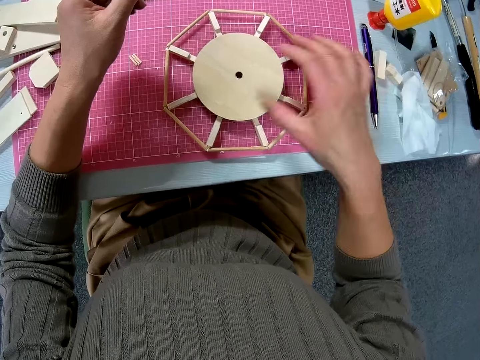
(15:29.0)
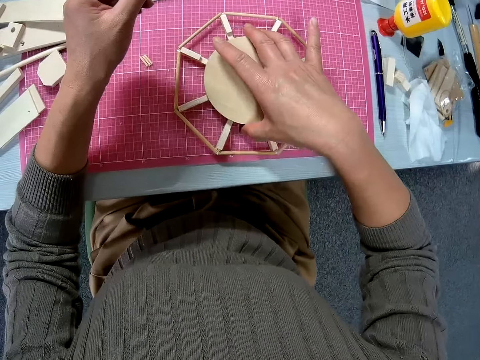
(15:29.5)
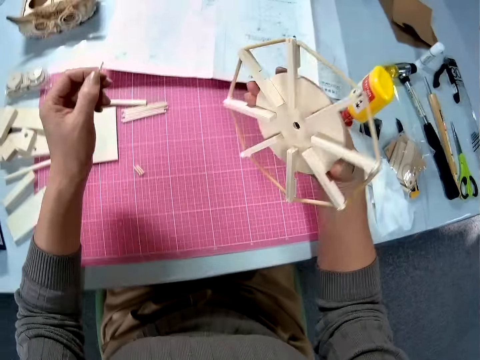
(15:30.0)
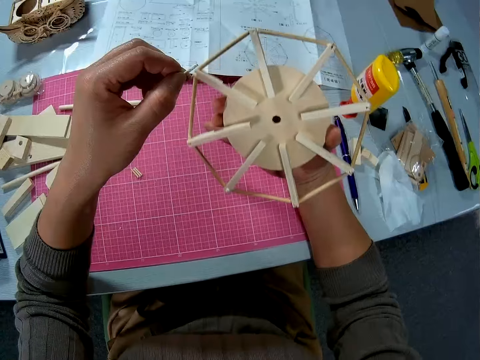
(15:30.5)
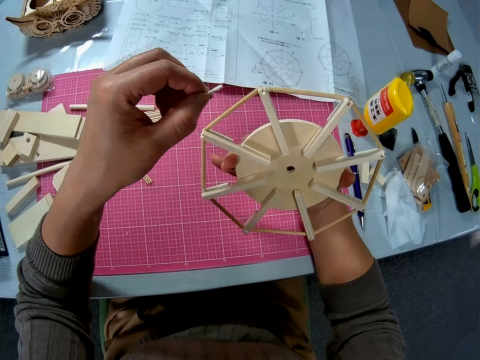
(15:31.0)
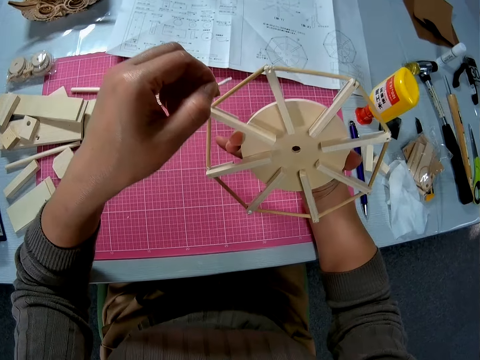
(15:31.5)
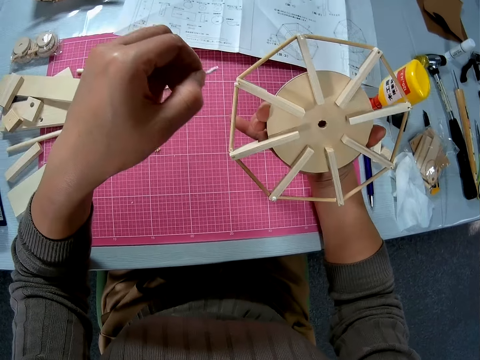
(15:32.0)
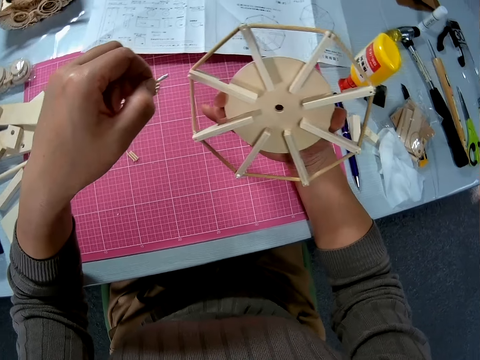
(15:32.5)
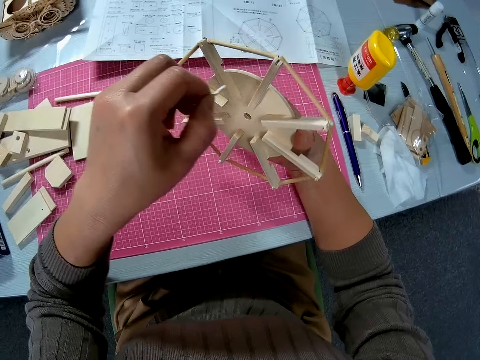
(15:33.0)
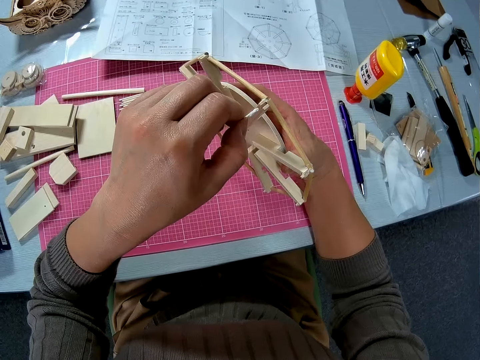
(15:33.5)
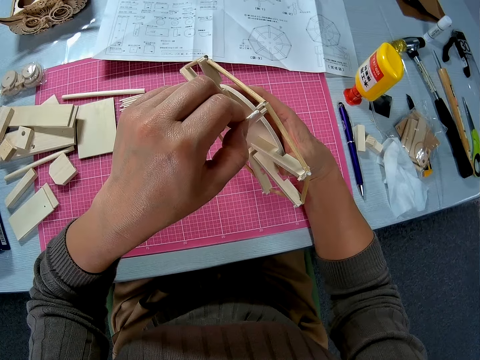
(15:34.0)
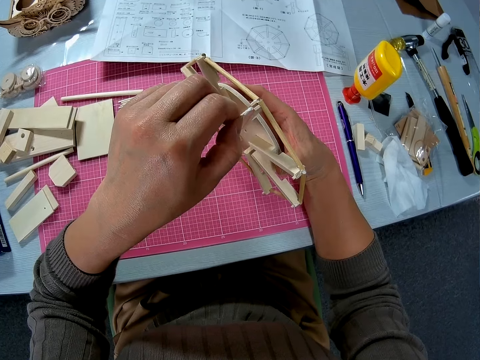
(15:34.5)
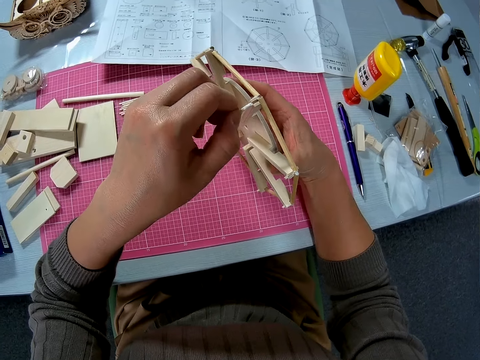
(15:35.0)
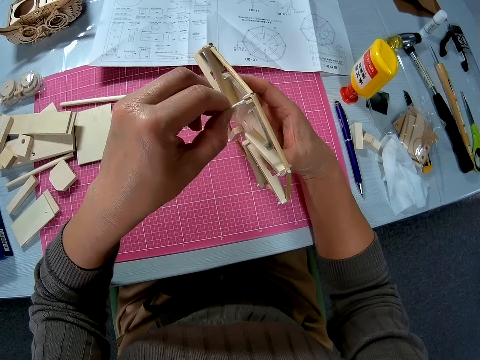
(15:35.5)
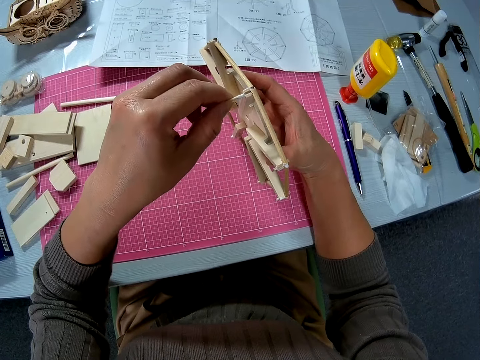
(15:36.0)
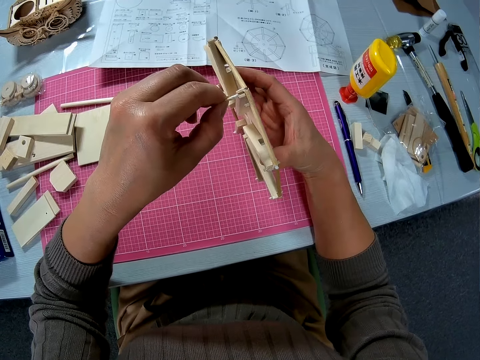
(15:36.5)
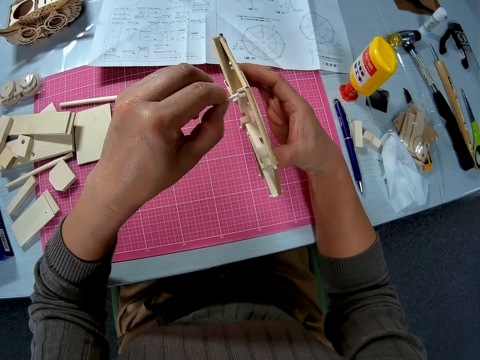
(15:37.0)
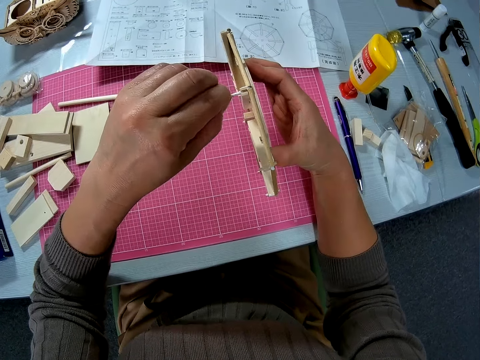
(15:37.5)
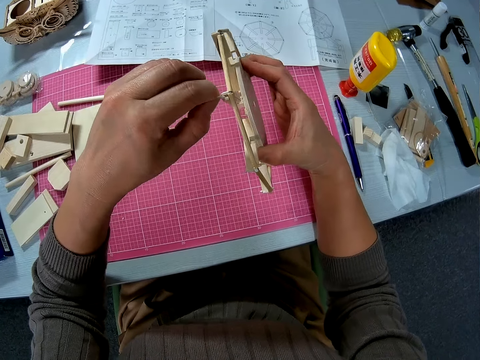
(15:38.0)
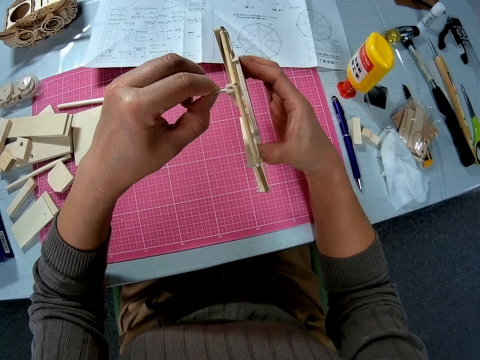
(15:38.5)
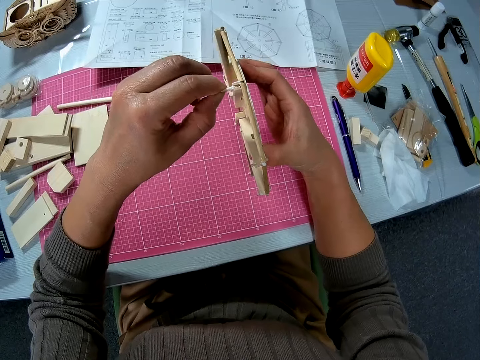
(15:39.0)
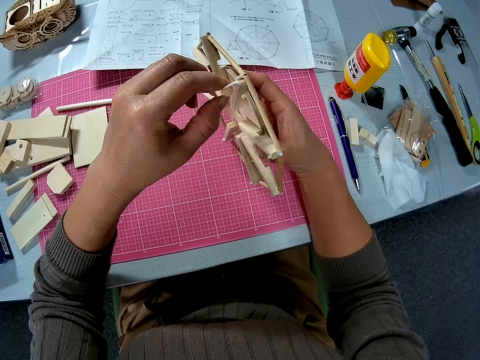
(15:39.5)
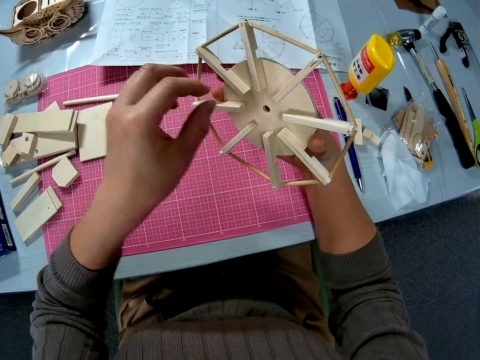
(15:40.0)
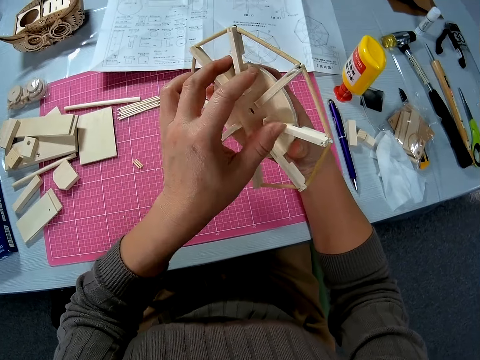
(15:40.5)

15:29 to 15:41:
The camera wearer drags the pen on the table. They pick the circular board from the mat. They hold the circular board. They fix the piece of wood on the circular board.

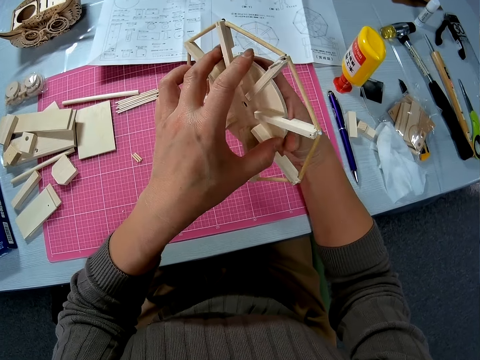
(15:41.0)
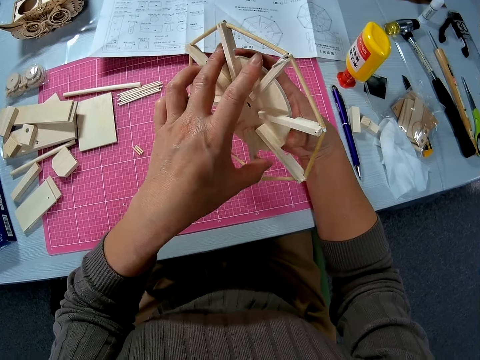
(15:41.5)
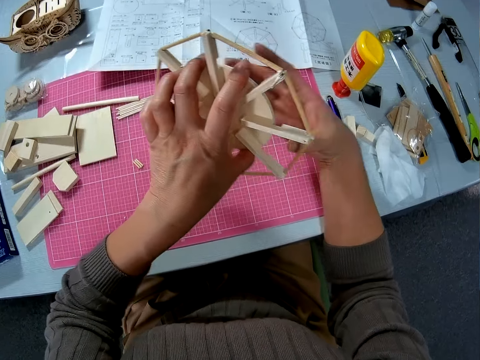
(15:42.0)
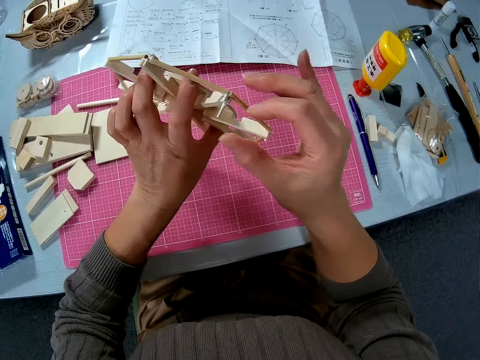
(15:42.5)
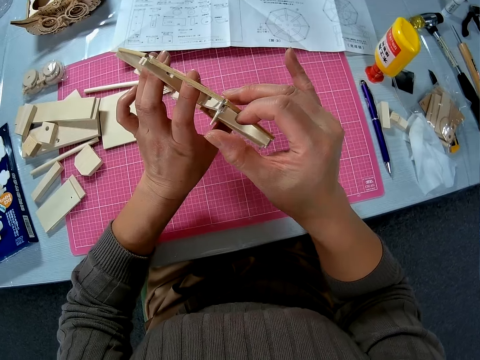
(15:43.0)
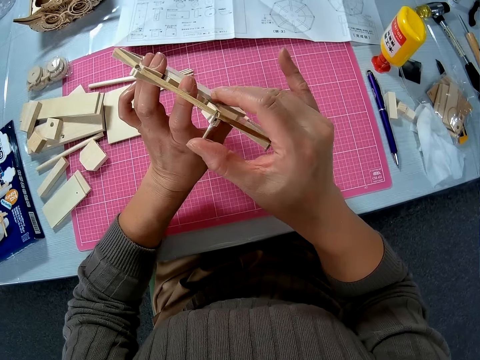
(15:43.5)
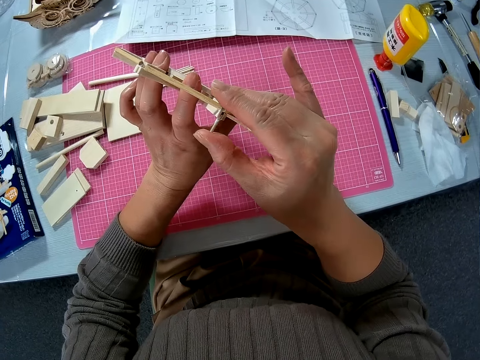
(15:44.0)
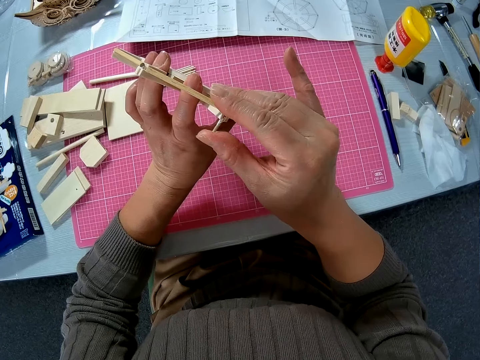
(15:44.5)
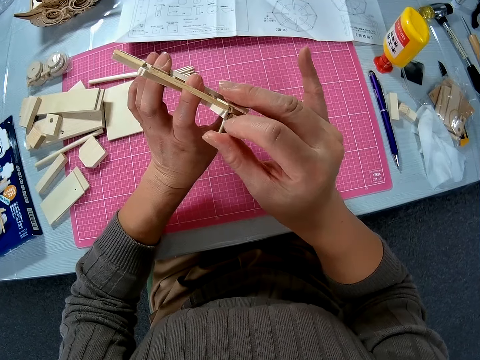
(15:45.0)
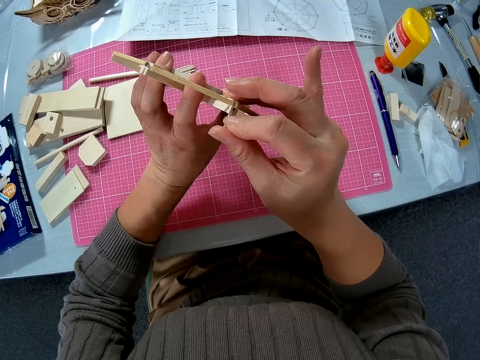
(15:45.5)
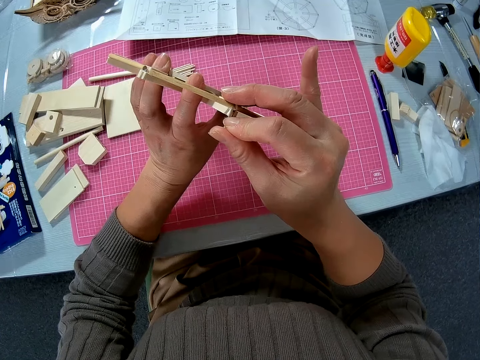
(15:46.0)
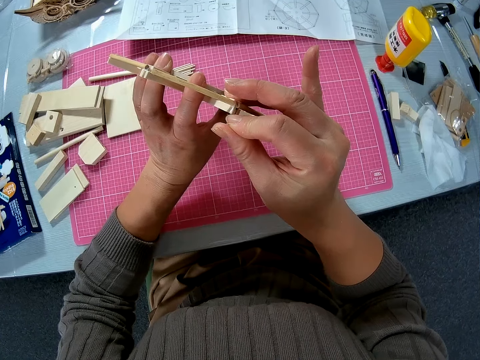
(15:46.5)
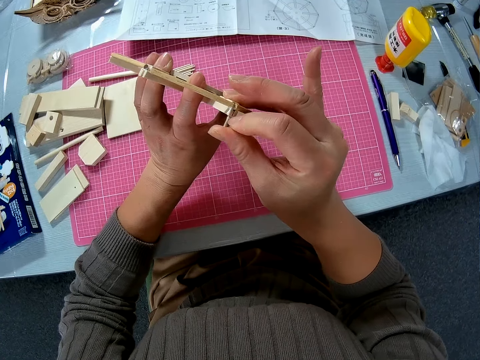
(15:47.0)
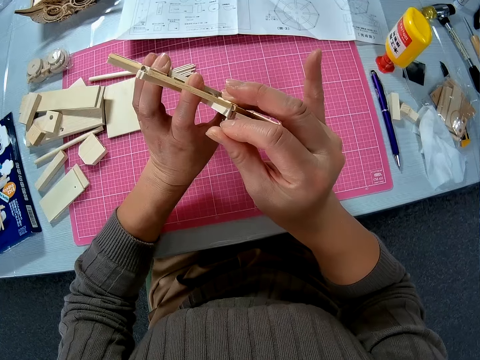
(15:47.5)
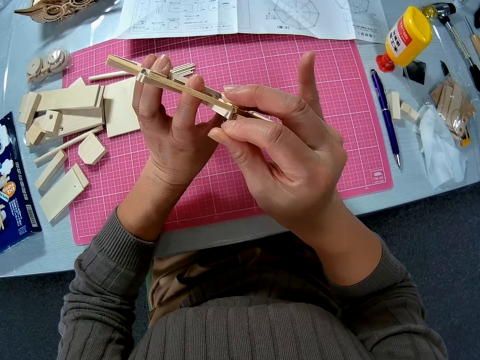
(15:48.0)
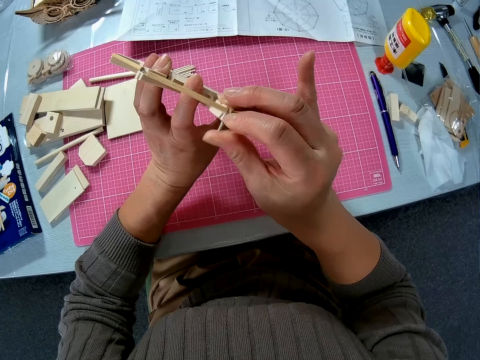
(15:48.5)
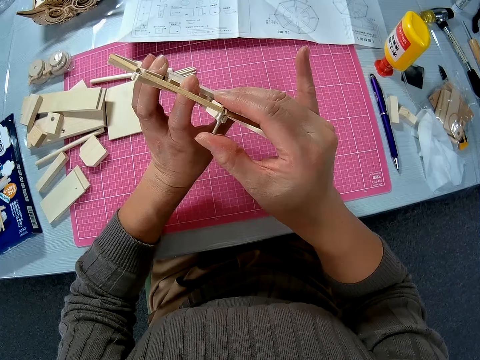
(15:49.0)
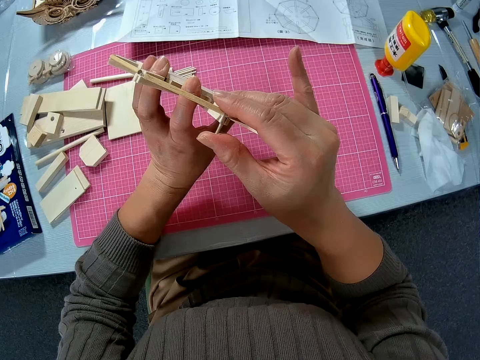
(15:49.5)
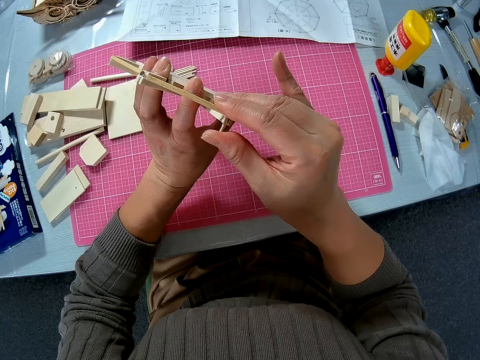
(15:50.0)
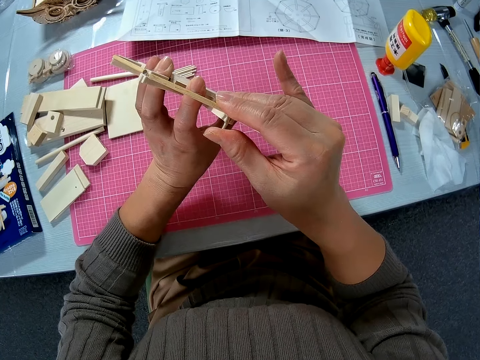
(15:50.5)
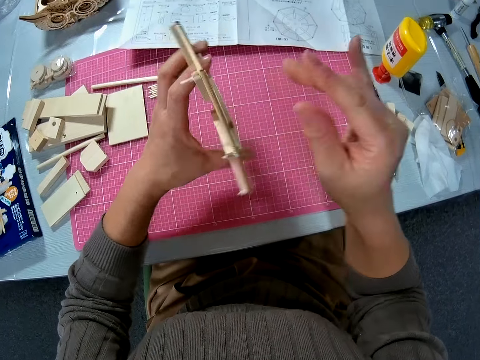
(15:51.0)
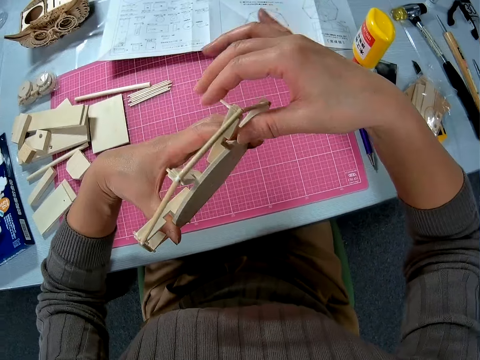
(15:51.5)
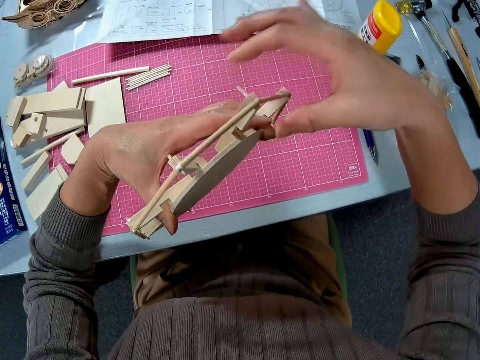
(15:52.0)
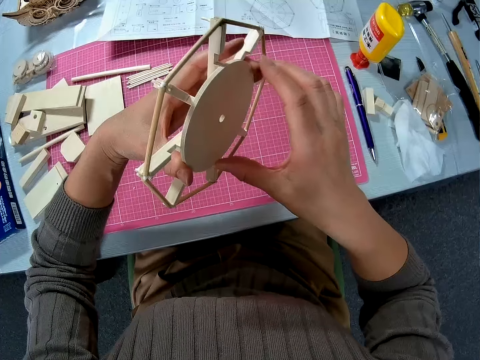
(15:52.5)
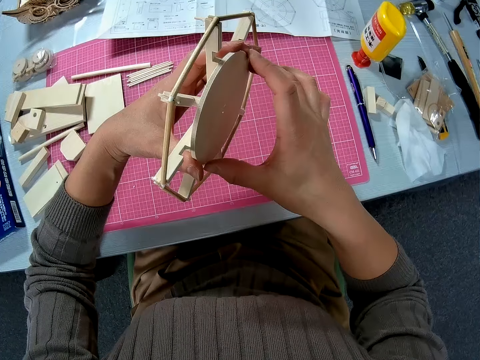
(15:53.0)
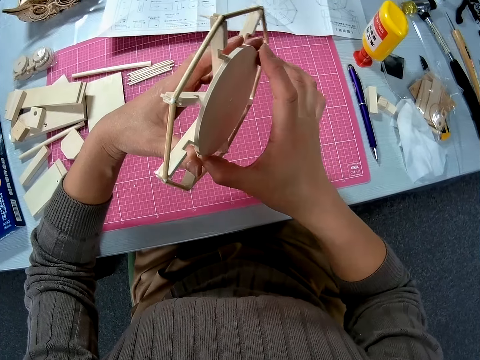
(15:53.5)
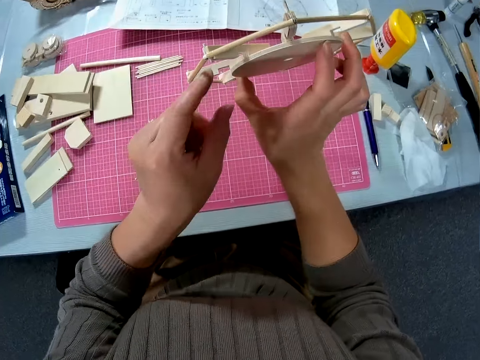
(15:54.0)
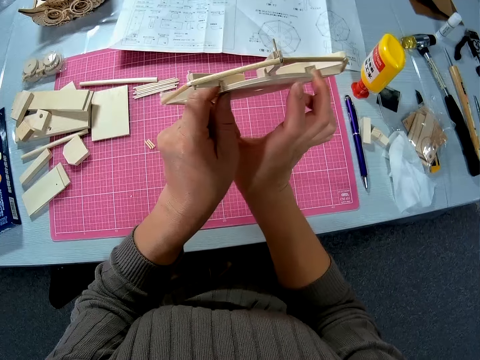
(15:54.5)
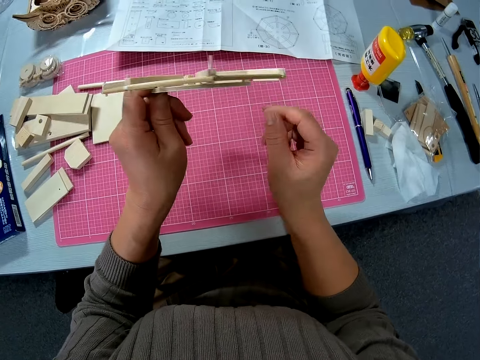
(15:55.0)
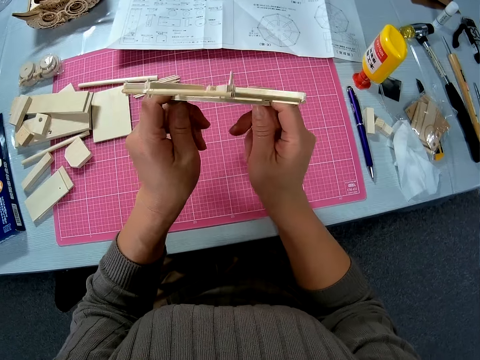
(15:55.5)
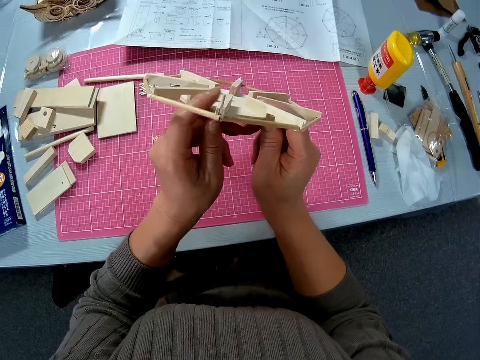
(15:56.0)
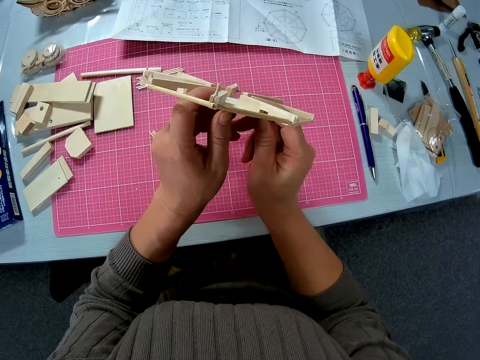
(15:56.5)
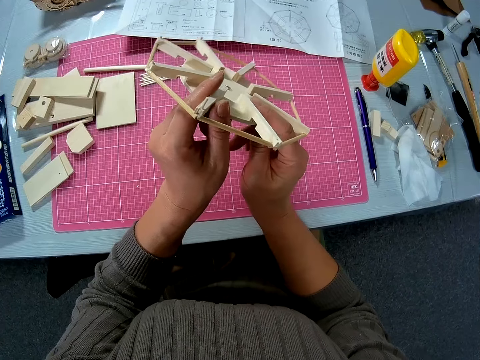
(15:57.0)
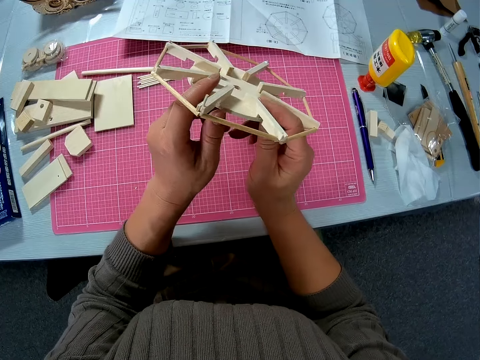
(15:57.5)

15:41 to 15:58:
The camera wearer adjusts the woodwork in his hands. He joins the piece of wood to the woodwork. He adjusts the woodwork in his hands. He looks at the circular board.
